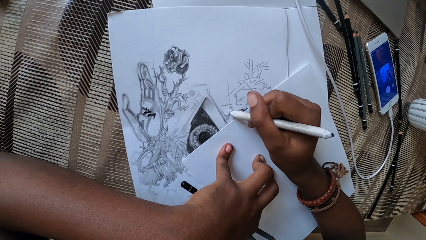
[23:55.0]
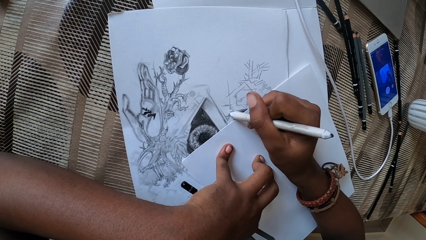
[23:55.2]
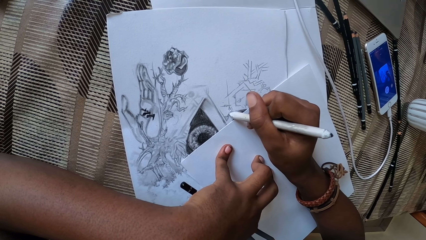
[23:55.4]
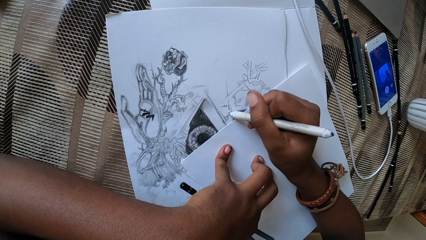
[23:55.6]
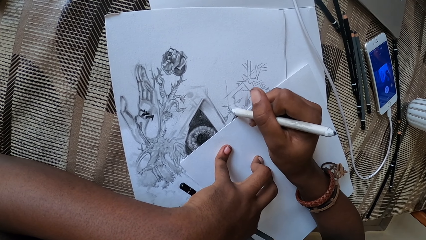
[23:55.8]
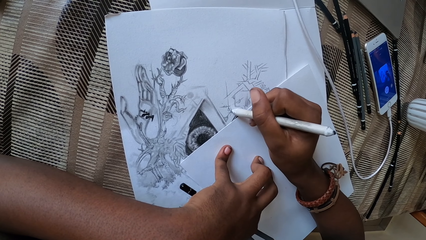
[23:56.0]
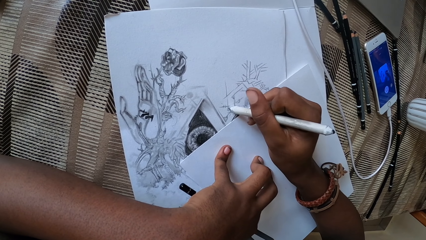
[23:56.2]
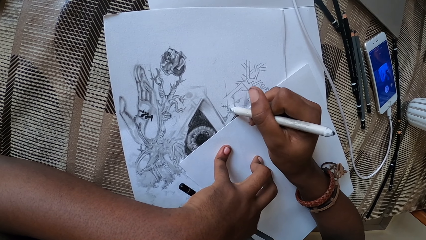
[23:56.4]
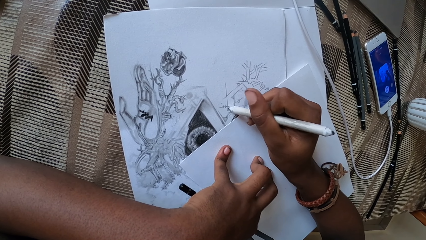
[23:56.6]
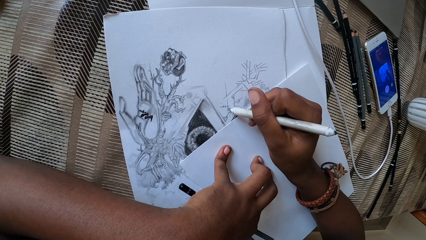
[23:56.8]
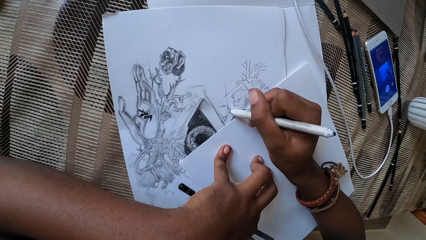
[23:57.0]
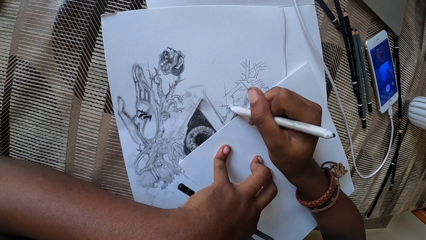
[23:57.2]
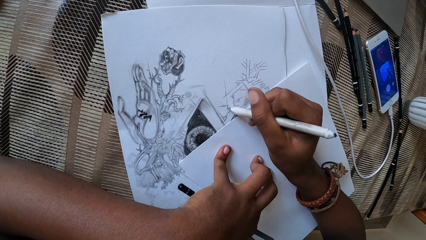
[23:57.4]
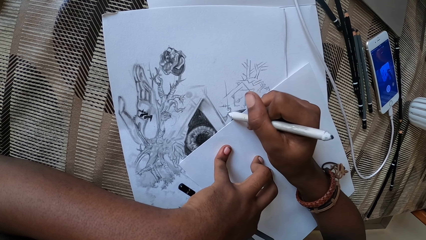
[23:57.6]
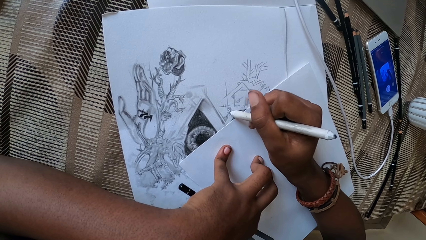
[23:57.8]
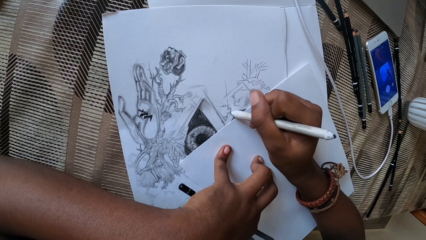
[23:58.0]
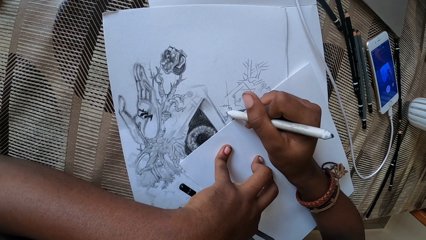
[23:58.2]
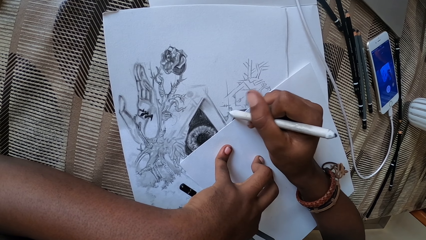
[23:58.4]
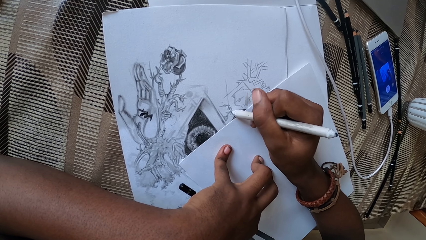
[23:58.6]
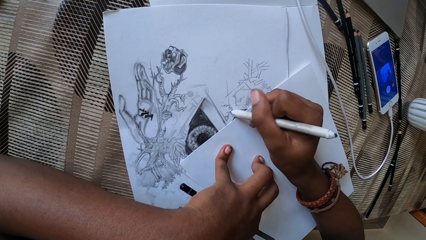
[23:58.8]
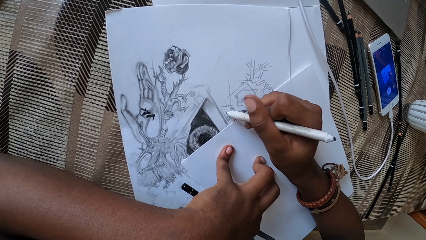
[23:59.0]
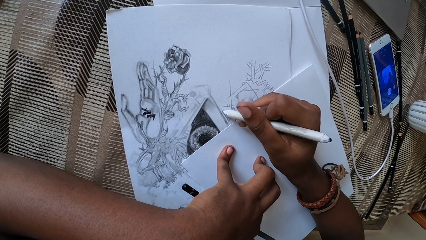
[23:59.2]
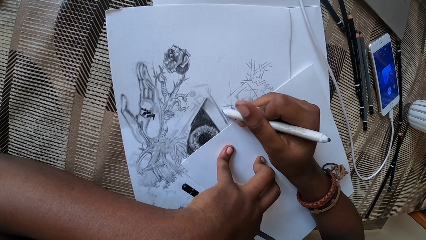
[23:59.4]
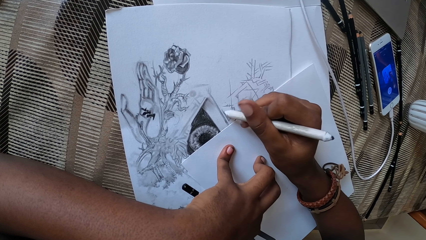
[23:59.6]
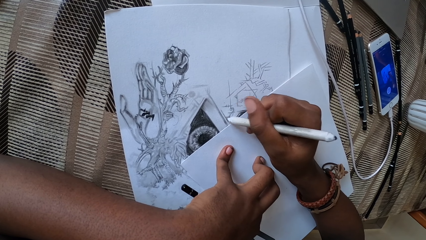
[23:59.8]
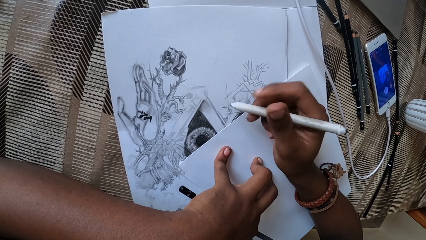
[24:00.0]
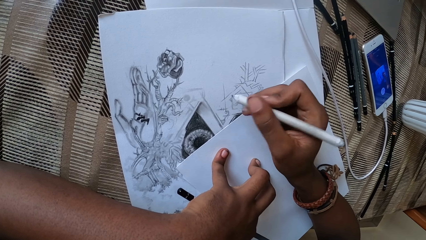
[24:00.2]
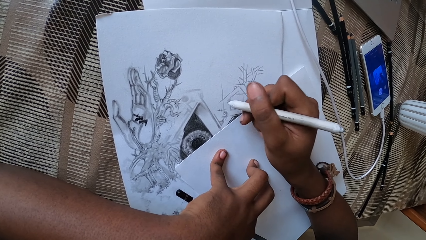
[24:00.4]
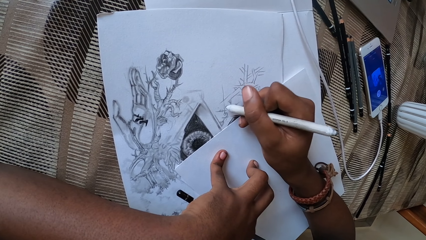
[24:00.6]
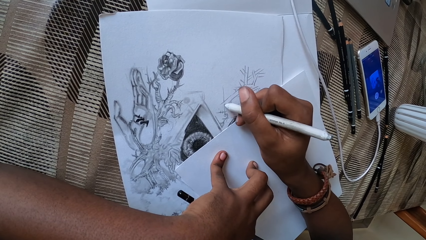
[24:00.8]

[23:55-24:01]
The camera wearer draws on a paper with a pencil on the right hand.

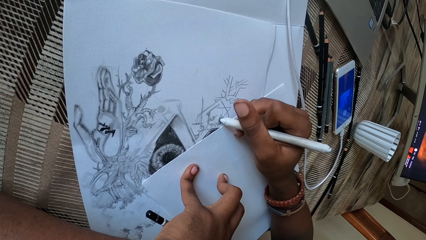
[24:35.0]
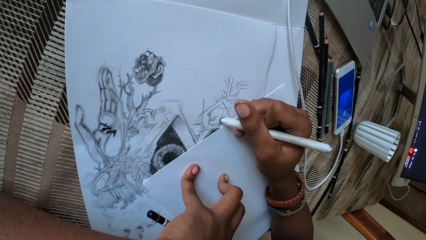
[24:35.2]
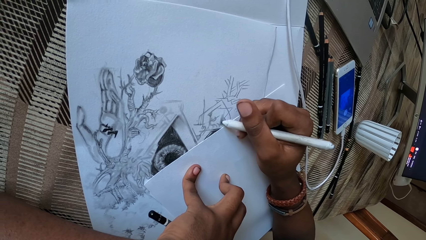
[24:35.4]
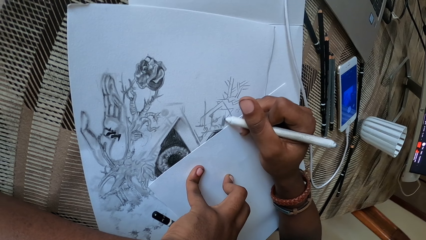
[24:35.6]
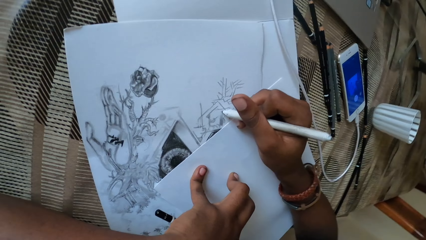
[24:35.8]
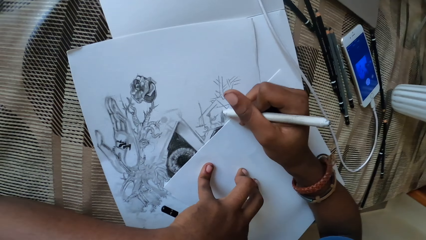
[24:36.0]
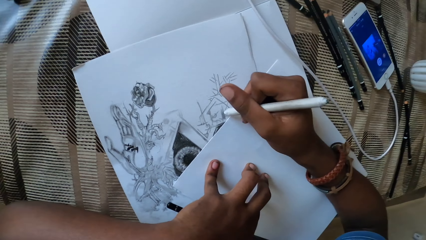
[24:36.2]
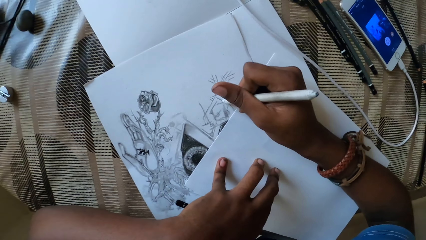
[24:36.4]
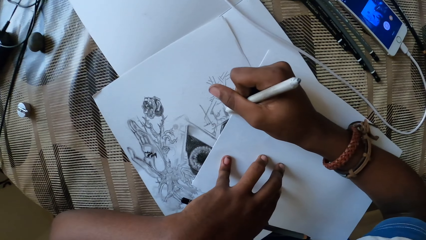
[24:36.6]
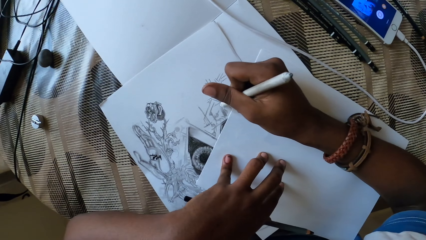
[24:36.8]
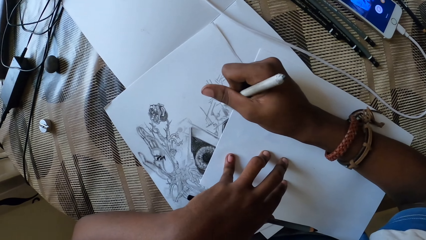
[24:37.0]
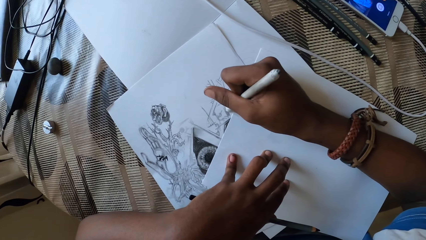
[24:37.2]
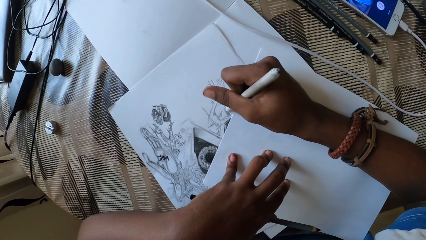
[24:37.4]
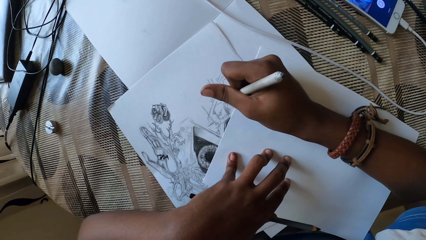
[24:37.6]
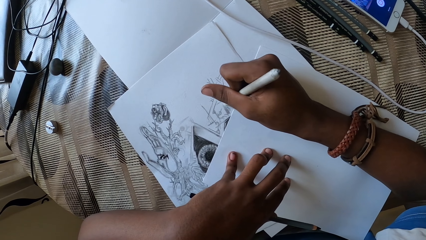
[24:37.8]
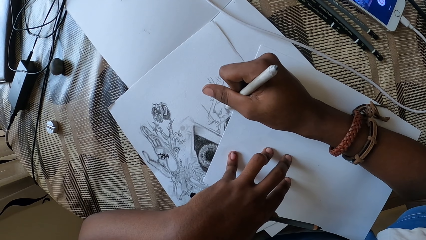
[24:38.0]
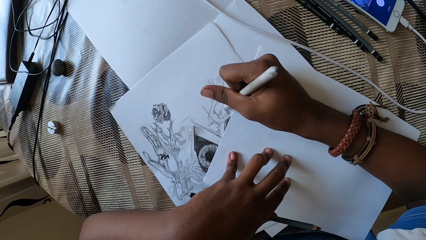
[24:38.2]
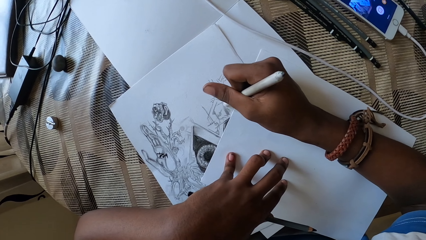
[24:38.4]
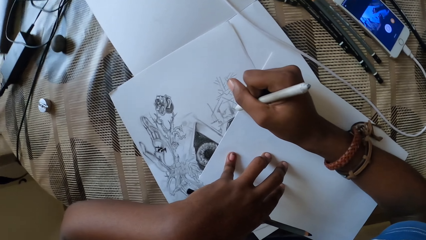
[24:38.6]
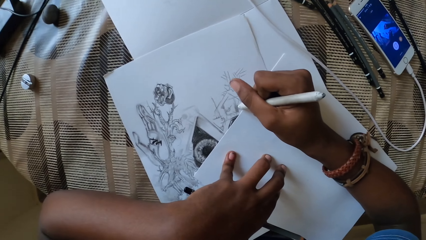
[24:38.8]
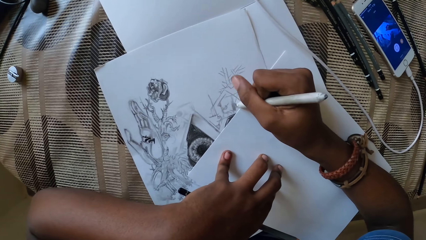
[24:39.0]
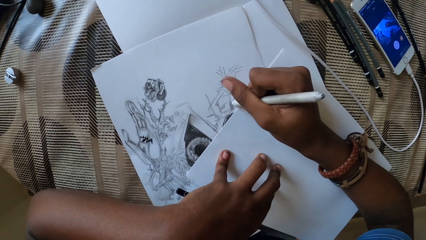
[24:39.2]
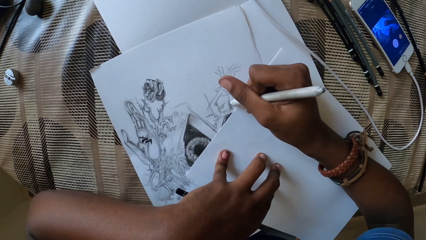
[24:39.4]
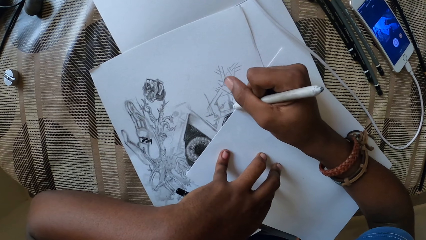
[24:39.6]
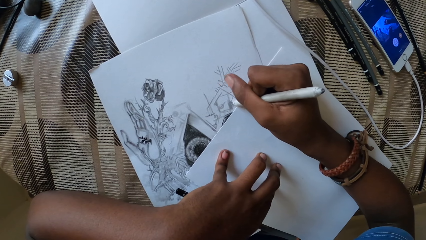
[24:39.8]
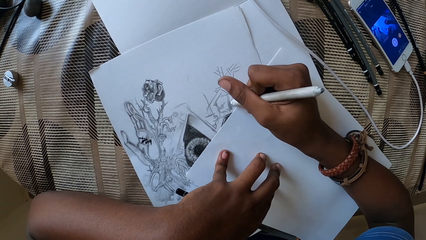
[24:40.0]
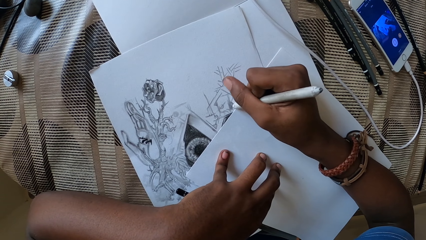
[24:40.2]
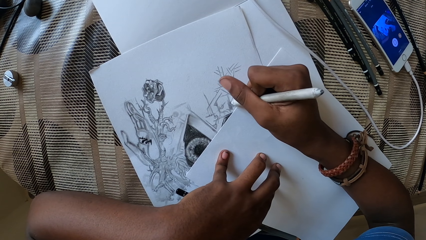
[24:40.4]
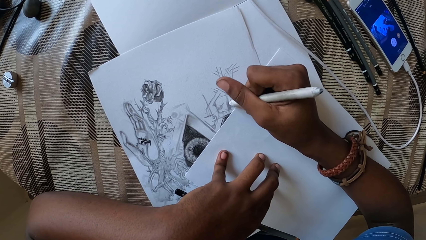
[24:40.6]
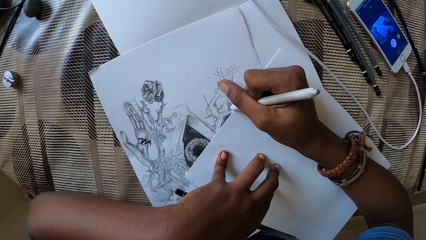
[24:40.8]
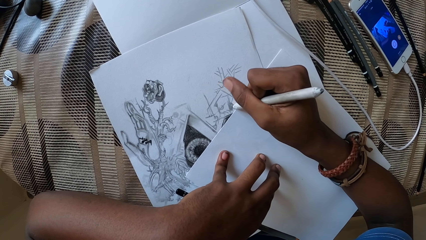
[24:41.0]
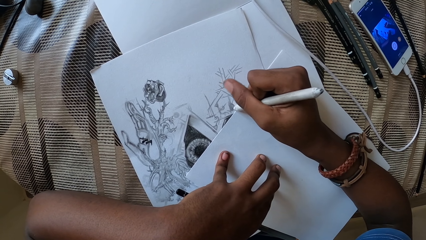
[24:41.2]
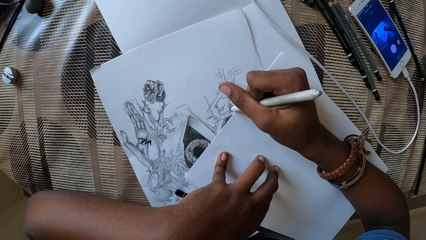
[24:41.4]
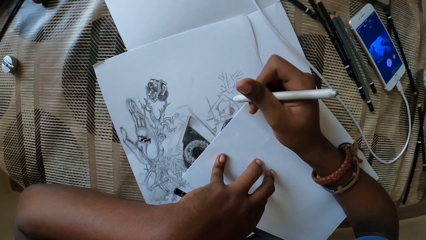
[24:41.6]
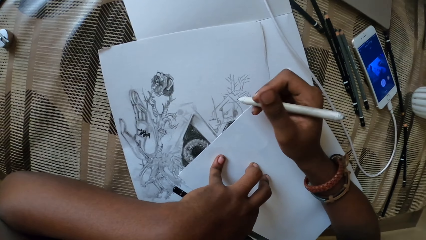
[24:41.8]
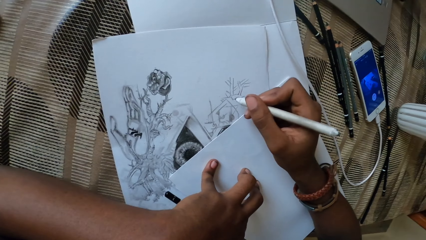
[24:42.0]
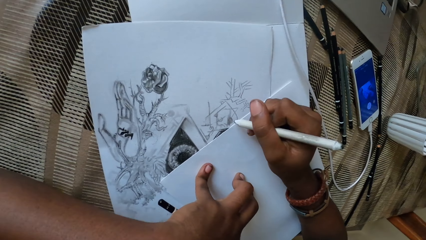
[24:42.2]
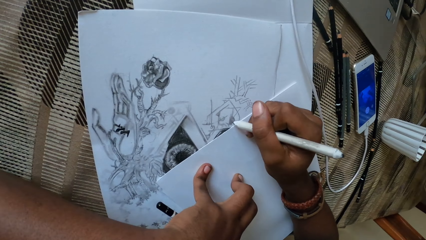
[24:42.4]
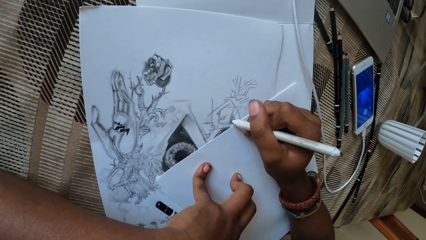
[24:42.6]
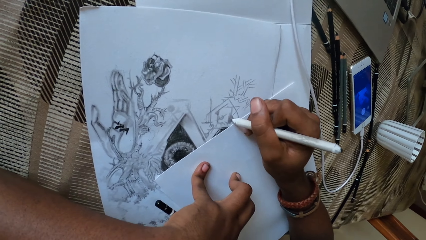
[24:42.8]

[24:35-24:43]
The camera wearer looks at a screen of a mobile phone. They draw on a paper with a pencil on the right hand.

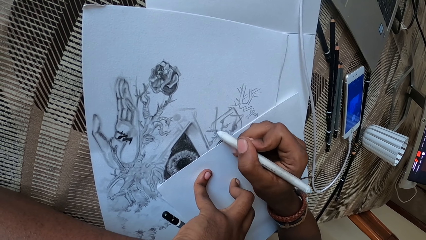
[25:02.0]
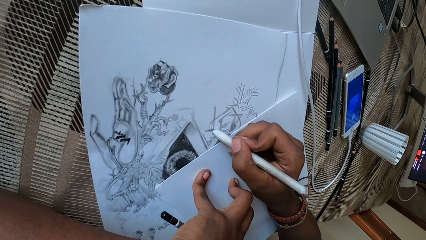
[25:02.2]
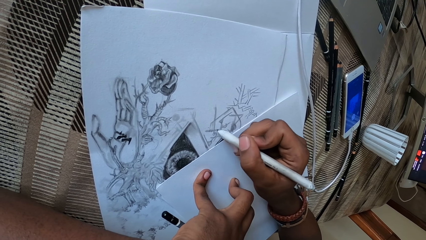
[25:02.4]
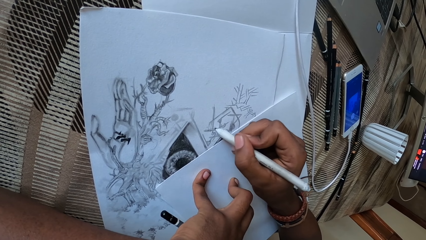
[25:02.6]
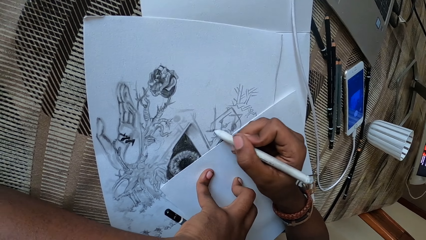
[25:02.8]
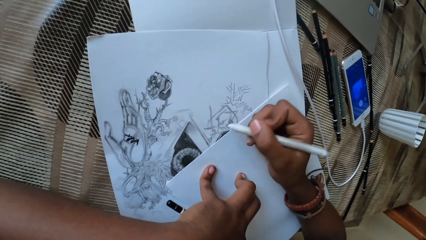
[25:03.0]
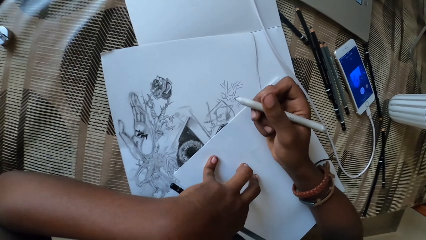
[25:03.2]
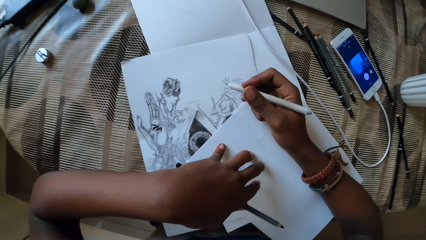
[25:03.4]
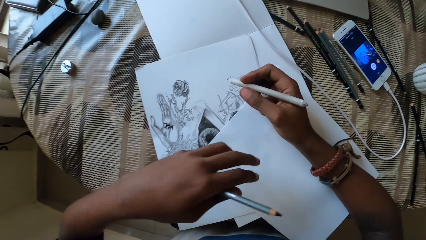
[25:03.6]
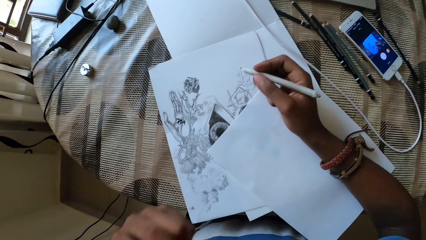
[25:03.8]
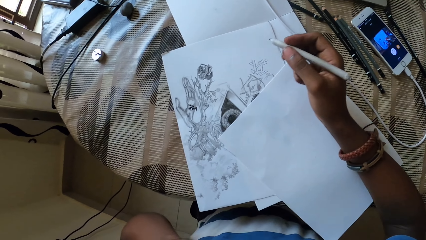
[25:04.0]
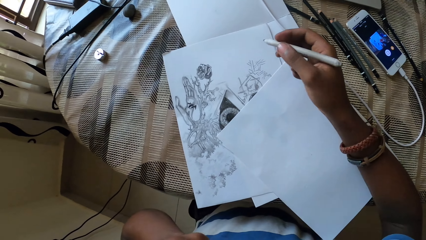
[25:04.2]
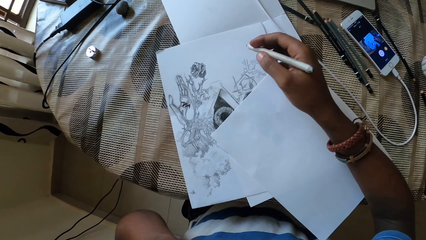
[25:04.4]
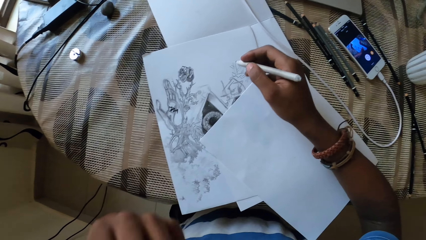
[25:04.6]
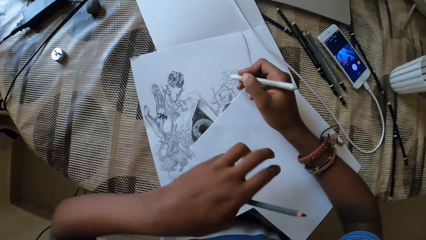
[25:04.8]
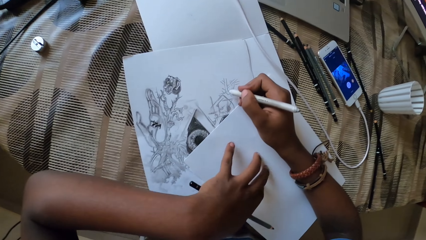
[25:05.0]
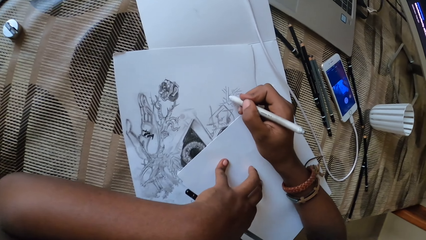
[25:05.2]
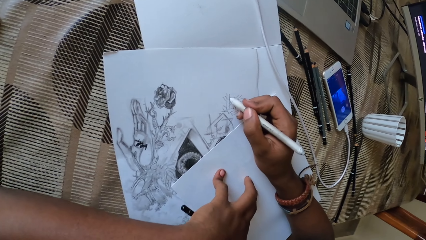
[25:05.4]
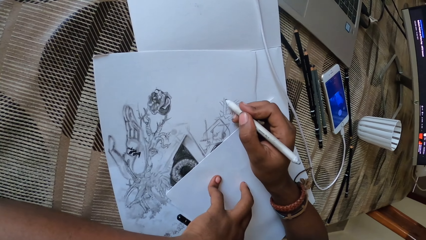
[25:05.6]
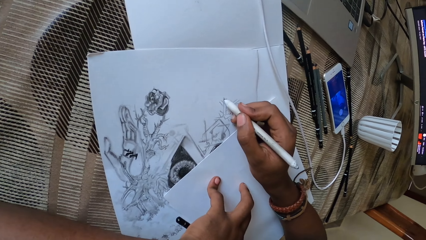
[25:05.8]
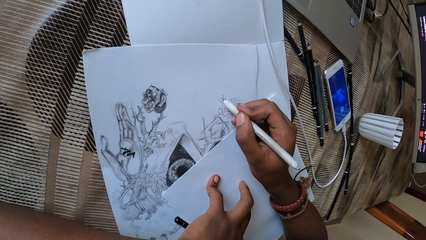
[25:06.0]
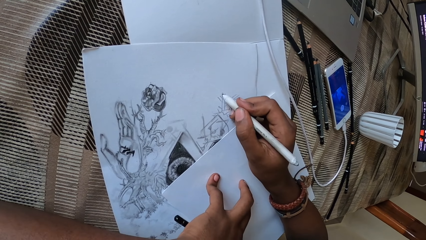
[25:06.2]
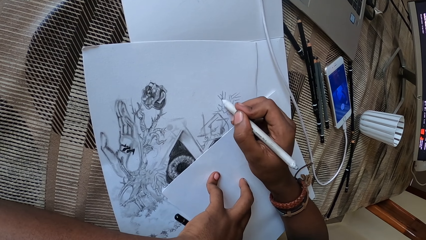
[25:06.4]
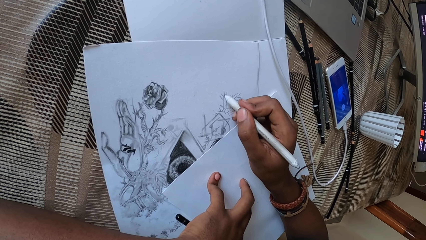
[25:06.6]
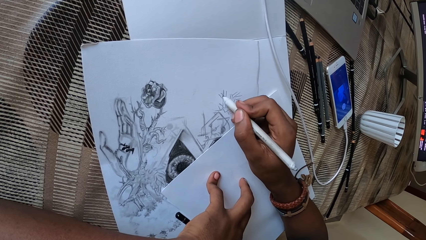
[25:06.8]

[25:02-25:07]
The camera wearer lifts up the left hand.
